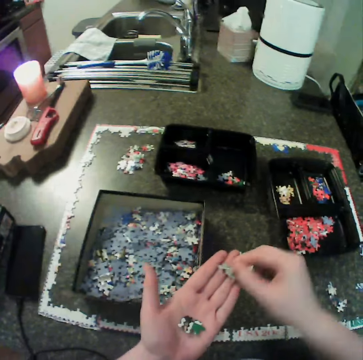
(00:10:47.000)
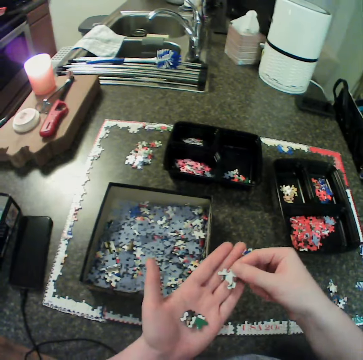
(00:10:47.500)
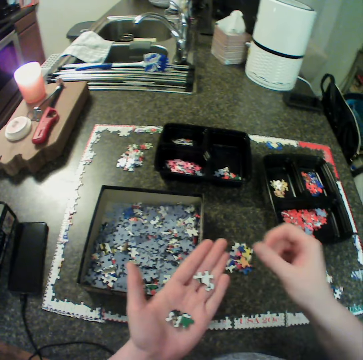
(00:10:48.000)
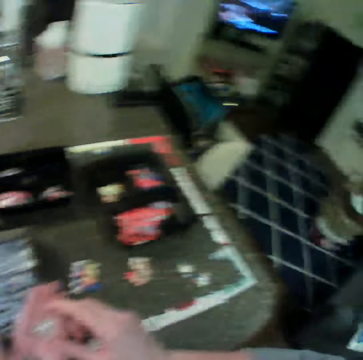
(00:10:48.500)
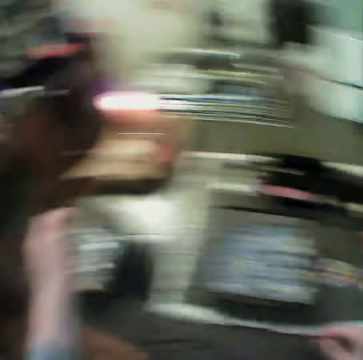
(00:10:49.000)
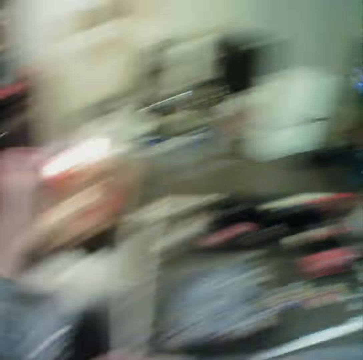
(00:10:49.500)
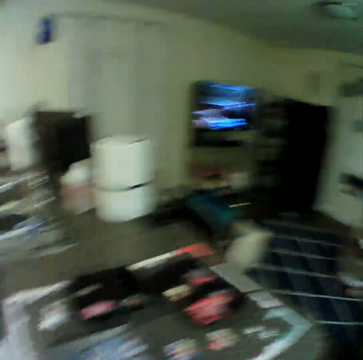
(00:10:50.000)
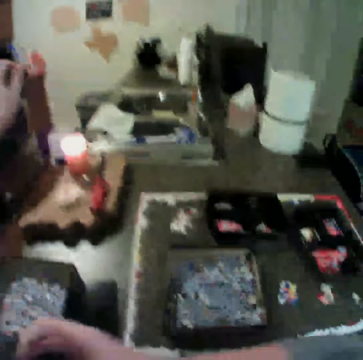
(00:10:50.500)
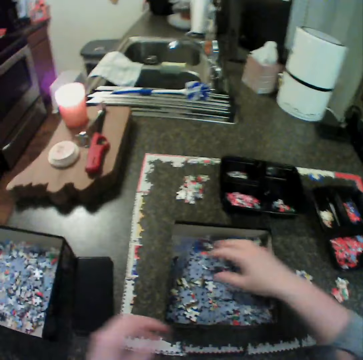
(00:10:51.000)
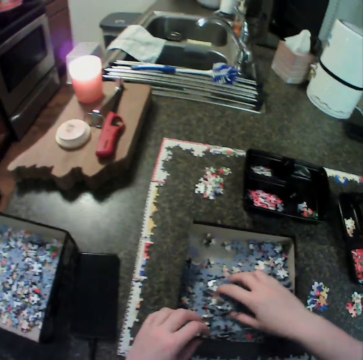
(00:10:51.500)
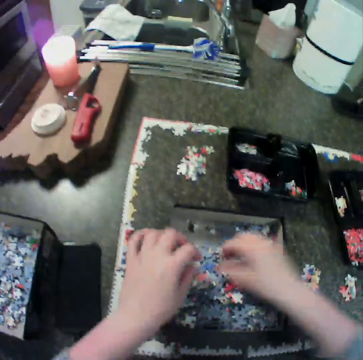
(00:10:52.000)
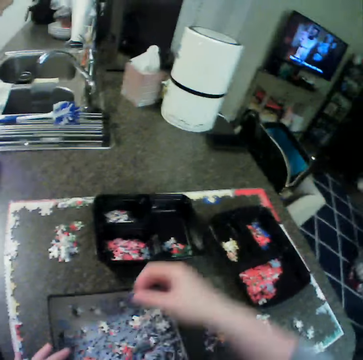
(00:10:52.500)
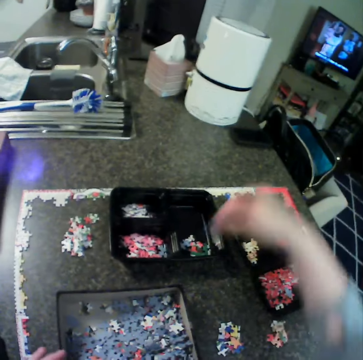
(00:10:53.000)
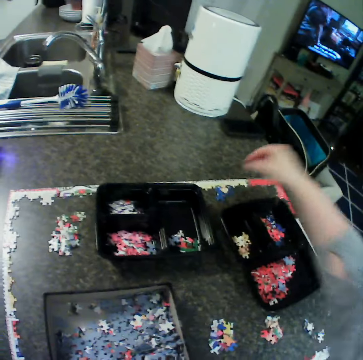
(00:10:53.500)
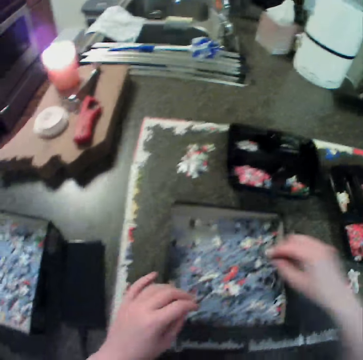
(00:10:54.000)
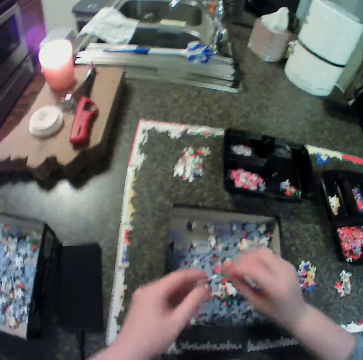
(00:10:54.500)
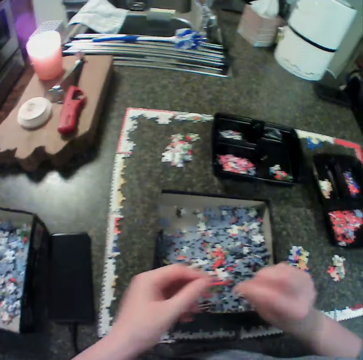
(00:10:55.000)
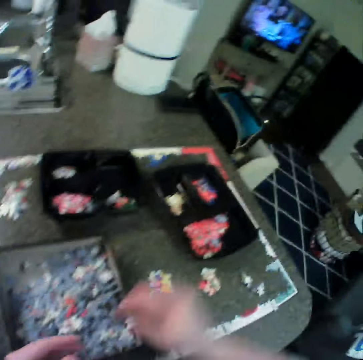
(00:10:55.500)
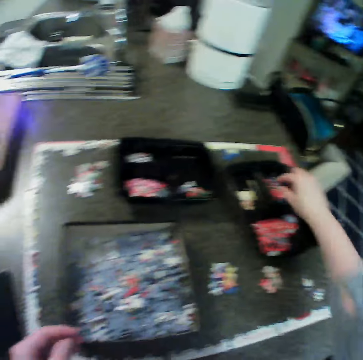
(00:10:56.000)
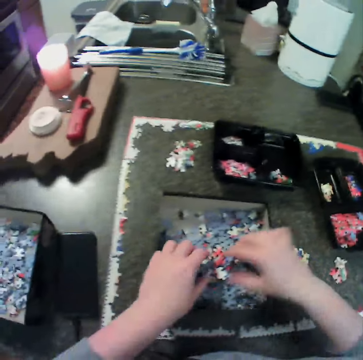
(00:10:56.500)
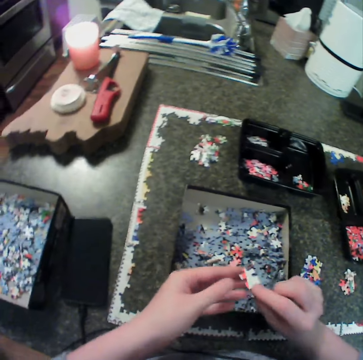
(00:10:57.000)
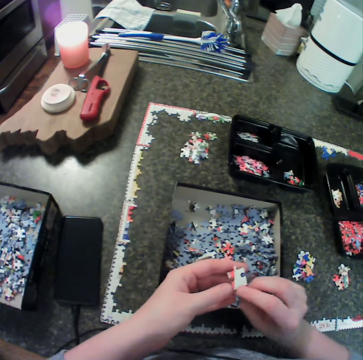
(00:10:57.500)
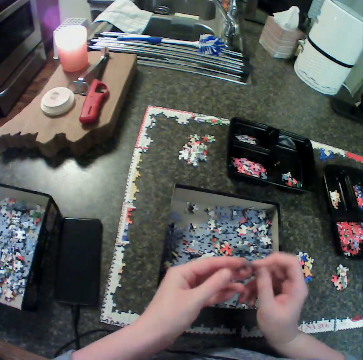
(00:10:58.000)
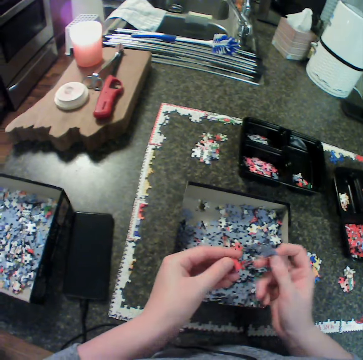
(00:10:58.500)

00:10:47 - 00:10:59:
The camera wearer drops the pieces in the second box. She adjusts her cloth. She picks up a puzzle. She moves the jigsaw pieces in the first box. She moves a jigsaw piece from the first box to the table. She picks up the puzzle. She moves jigsaw pieces from the first box to the first bowl. She picks up the puzzle.

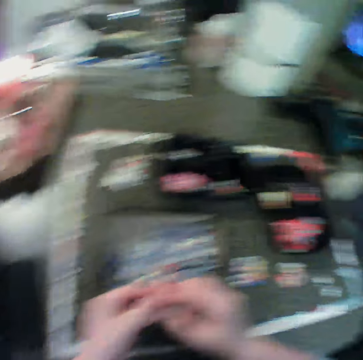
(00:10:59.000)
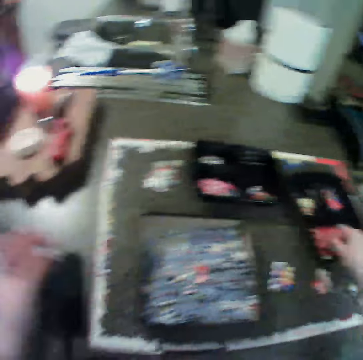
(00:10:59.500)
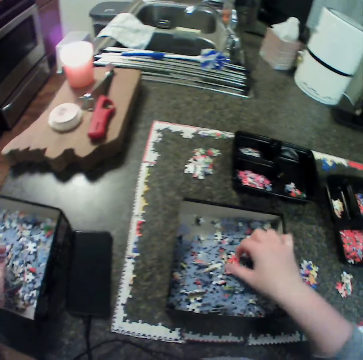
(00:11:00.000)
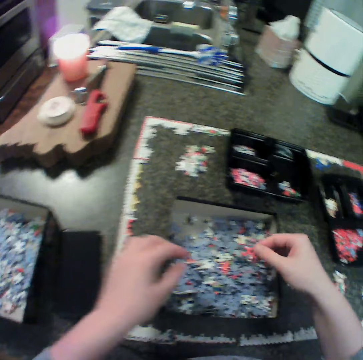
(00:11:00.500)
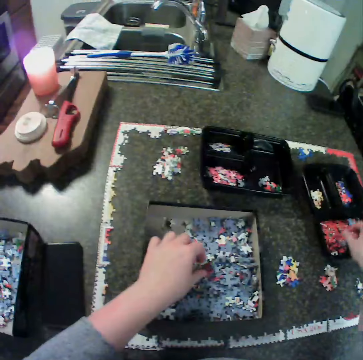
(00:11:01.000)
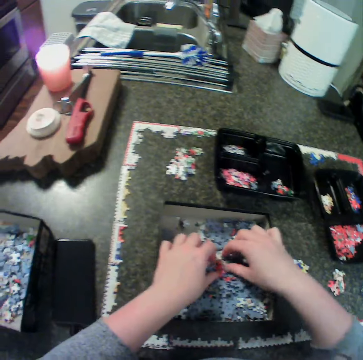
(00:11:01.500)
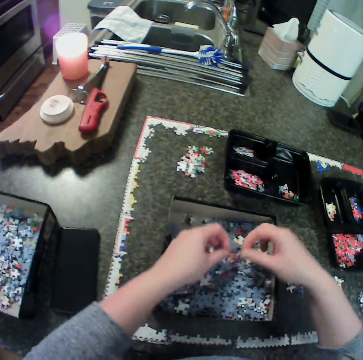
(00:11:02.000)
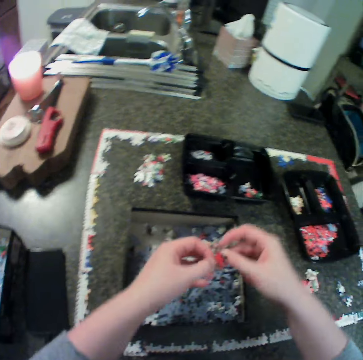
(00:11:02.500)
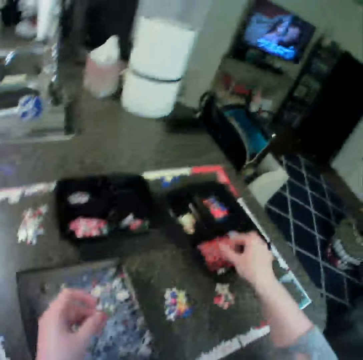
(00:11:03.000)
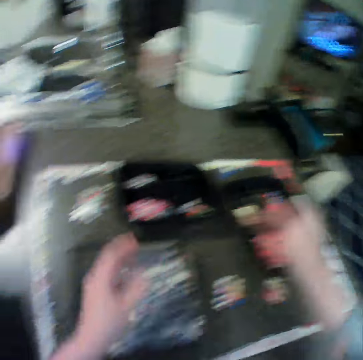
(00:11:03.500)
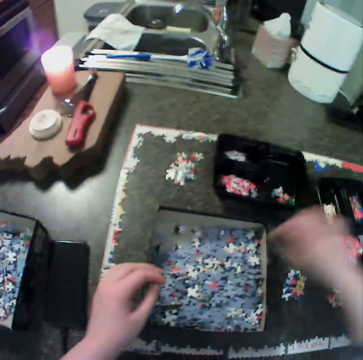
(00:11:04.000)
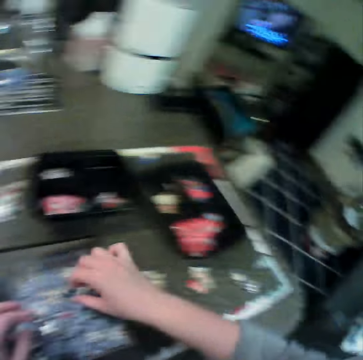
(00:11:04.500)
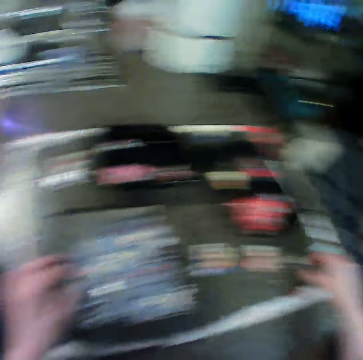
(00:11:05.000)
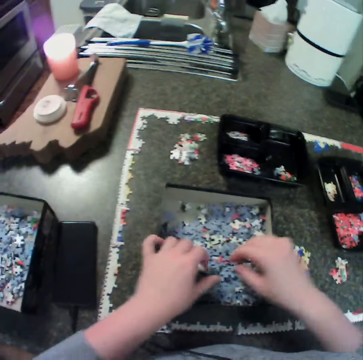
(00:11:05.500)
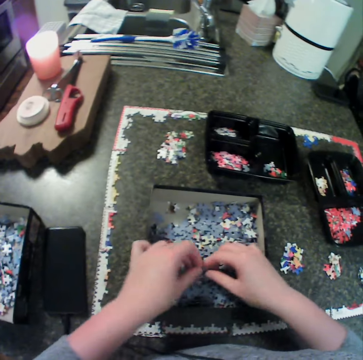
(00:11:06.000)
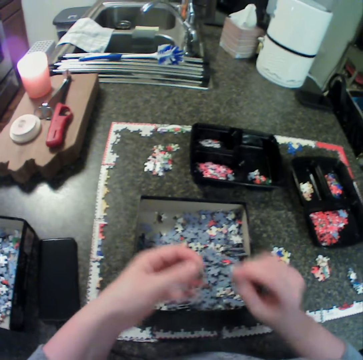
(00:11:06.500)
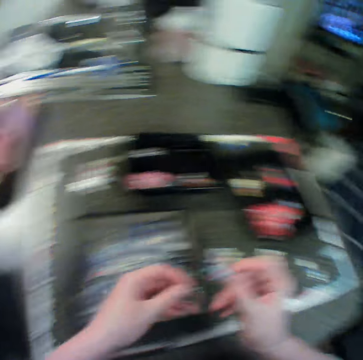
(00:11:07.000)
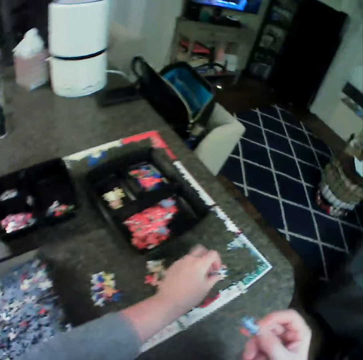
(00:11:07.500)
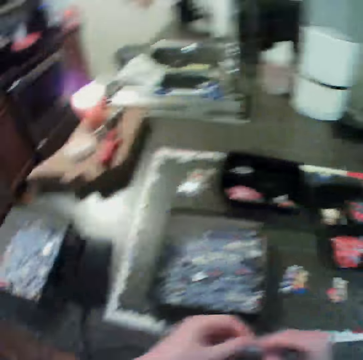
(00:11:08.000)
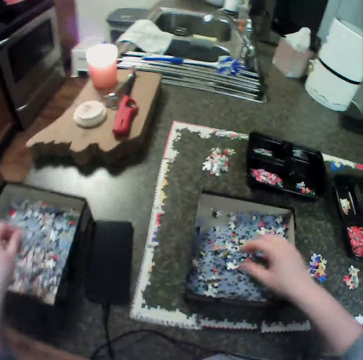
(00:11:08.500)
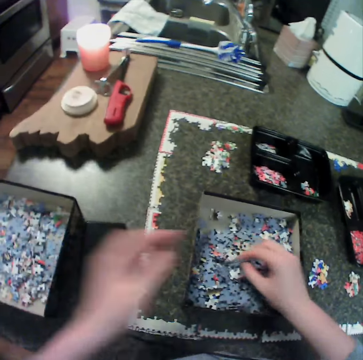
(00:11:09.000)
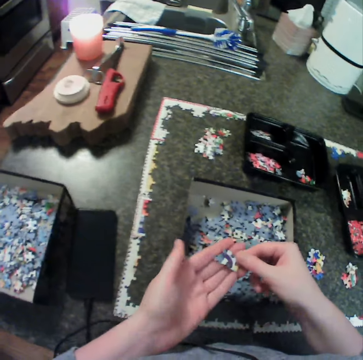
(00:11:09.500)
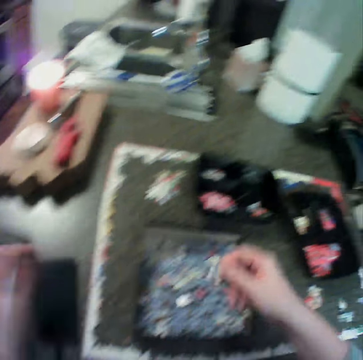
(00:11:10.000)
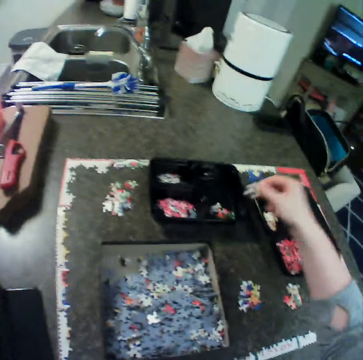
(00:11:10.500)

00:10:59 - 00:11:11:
The camera wearer moves jigsaw pieces from the first box to the second box. They pick up a puzzle. They move jigsaw pieces from the first box to the first bowl. They pick up the puzzle and drop the puzzle in a box. They pick up the puzzle. They move a jigsaw piece from the first box to the table. They pick up the puzzle and drop the puzzle on the table. They move jigsaw pieces from the first box to the second box. They pick up the puzzle.

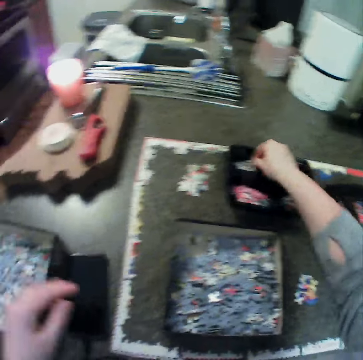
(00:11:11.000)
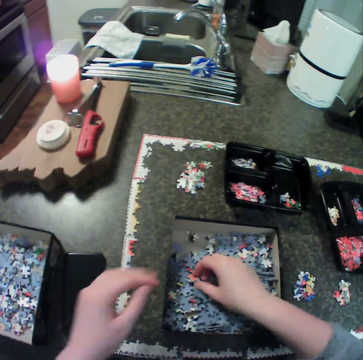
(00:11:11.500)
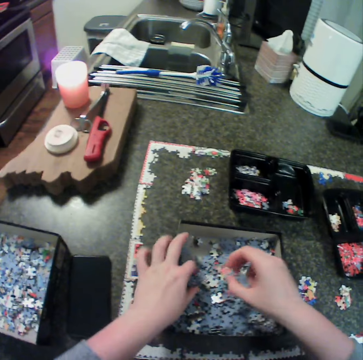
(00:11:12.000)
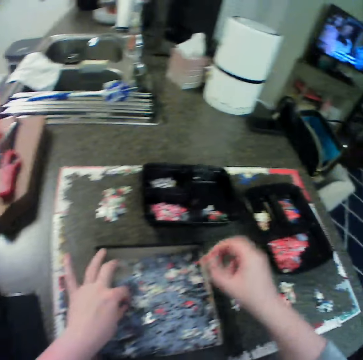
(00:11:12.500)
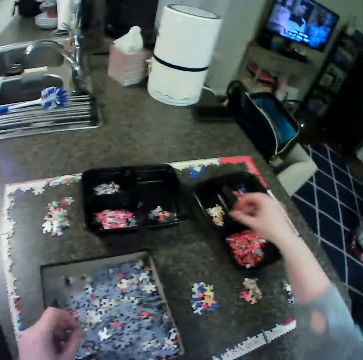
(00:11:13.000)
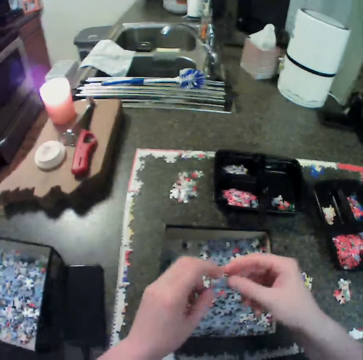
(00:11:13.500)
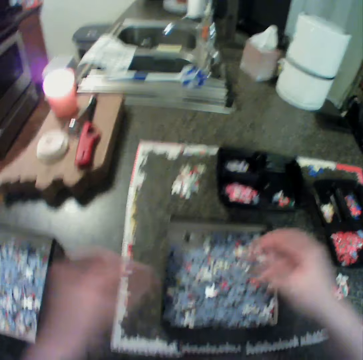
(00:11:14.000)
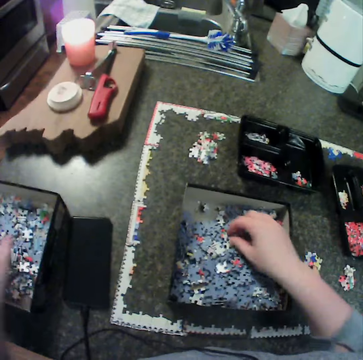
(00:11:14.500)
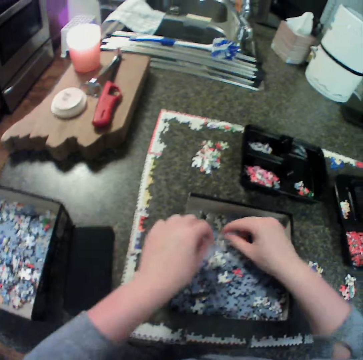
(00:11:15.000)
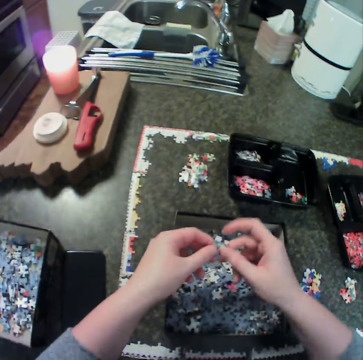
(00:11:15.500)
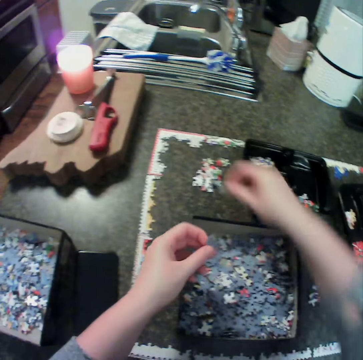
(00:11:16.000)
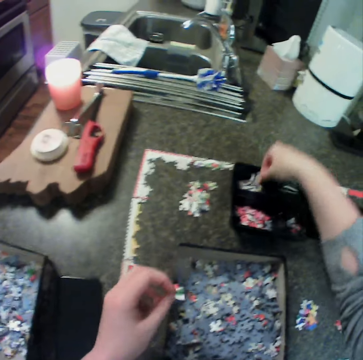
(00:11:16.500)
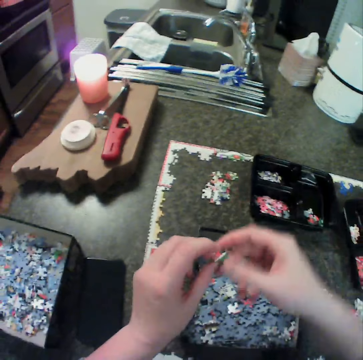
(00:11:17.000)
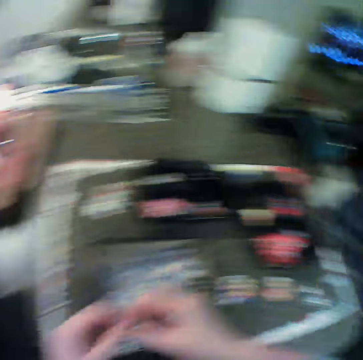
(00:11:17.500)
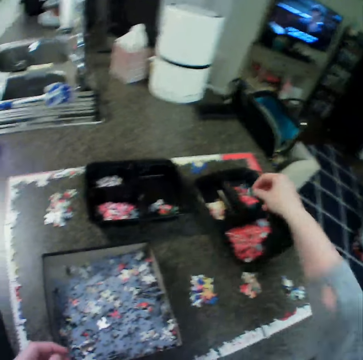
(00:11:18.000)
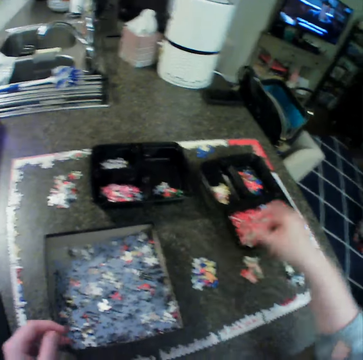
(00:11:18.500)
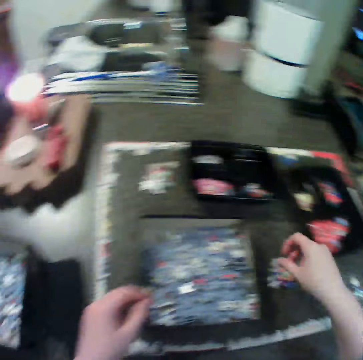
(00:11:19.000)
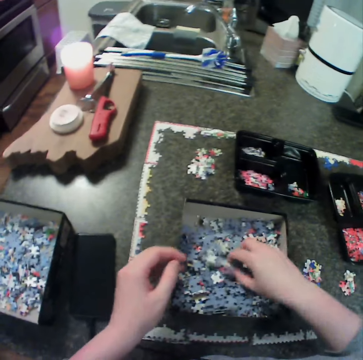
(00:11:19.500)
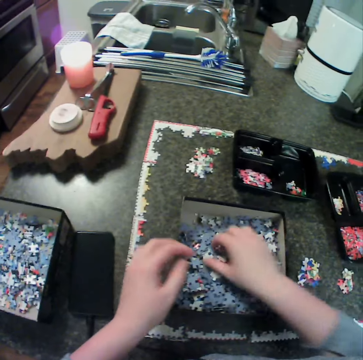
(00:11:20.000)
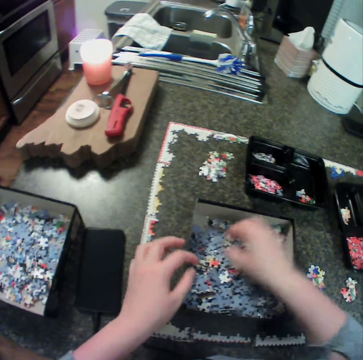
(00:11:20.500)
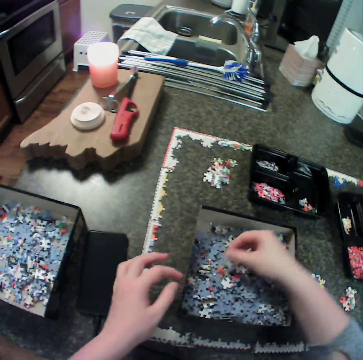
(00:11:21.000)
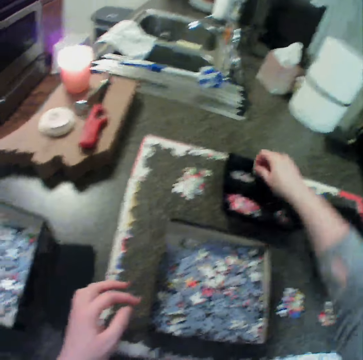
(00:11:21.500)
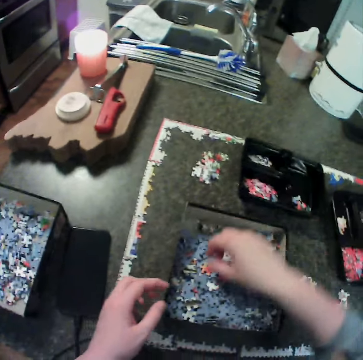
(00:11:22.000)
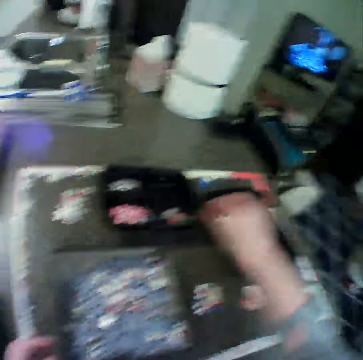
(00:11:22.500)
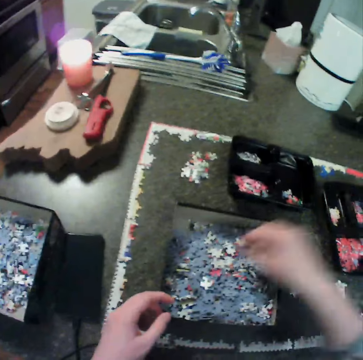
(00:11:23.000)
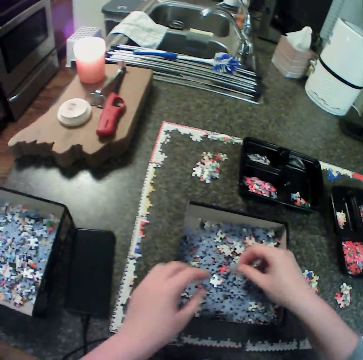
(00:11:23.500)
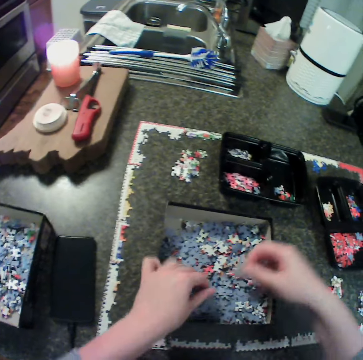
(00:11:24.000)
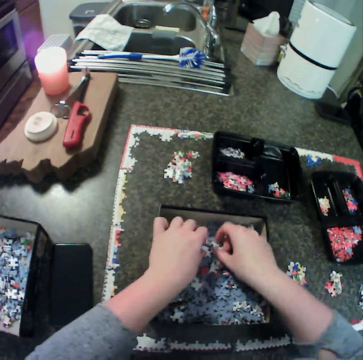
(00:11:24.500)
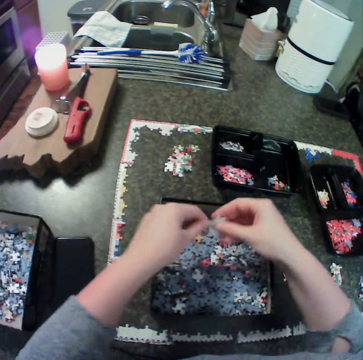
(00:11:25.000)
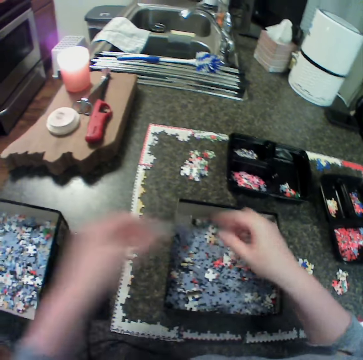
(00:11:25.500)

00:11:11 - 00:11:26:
The camera wearer moves jigsaw pieces from the first box to the second bowl. They pick up a puzzle. They move jigsaw pieces from the first box to the first bowl. They move jigsaw pieces from the first box to the second box. They pick up the puzzle. They move jigsaw pieces from the first box to the second bowl. They move a jigsaw piece from the first box to the table. They pick up the puzzle. They move jigsaw pieces from the first box to the second bowl. They pick up the puzzle. They move jigsaw pieces from the first box to the first bowl. They pick up the puzzle.
